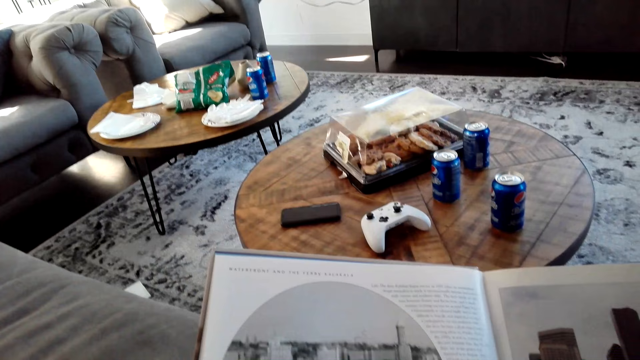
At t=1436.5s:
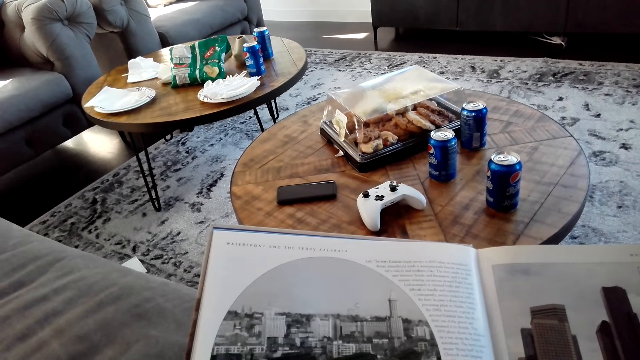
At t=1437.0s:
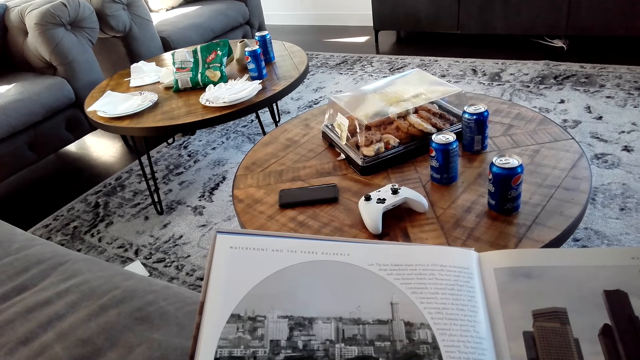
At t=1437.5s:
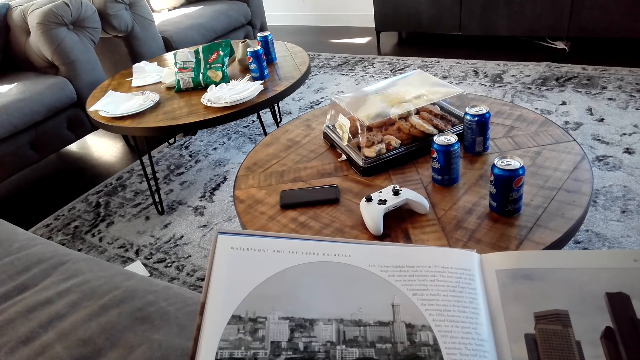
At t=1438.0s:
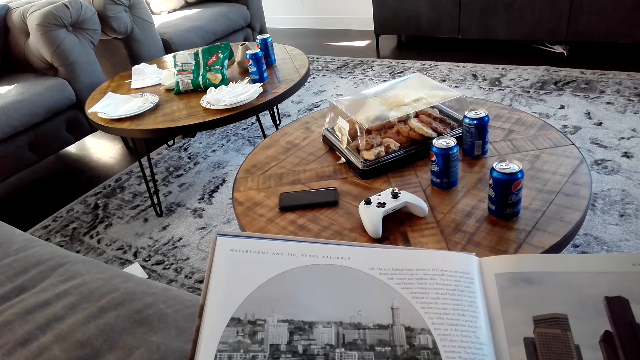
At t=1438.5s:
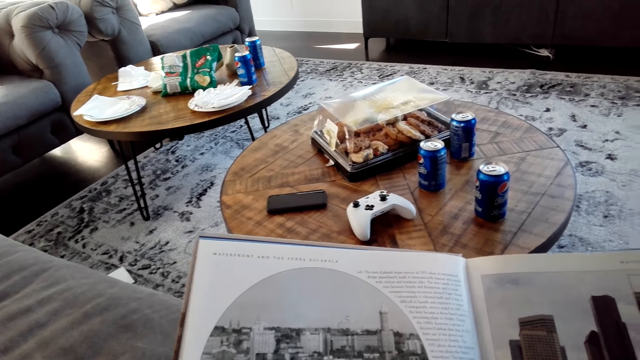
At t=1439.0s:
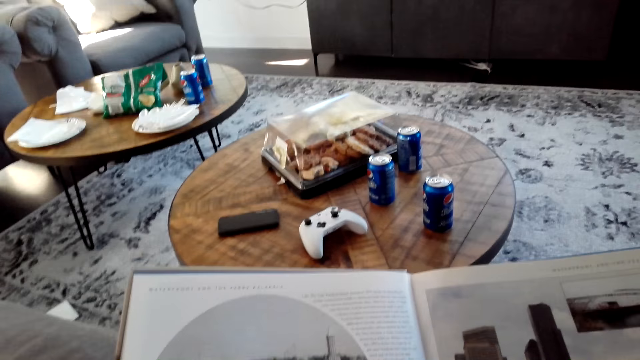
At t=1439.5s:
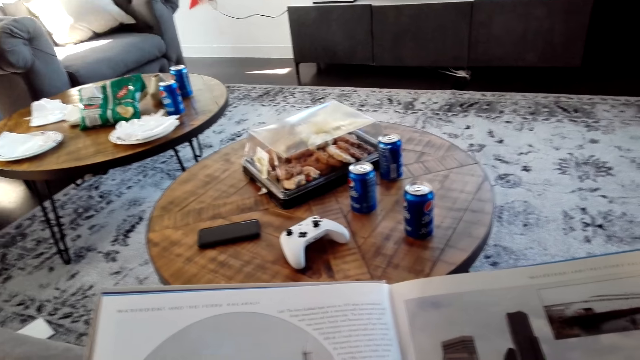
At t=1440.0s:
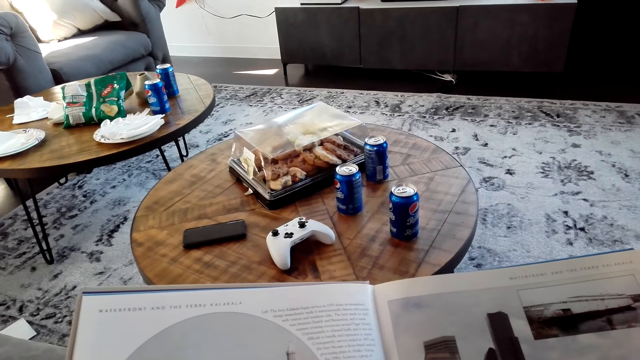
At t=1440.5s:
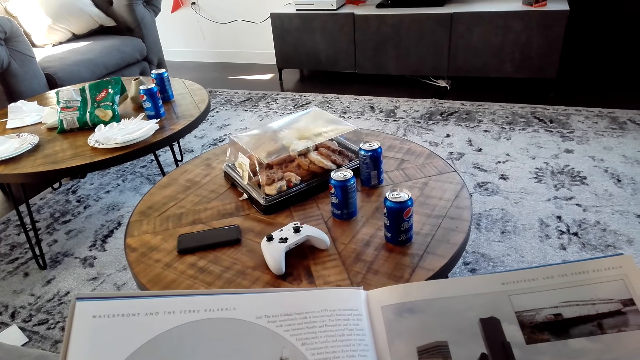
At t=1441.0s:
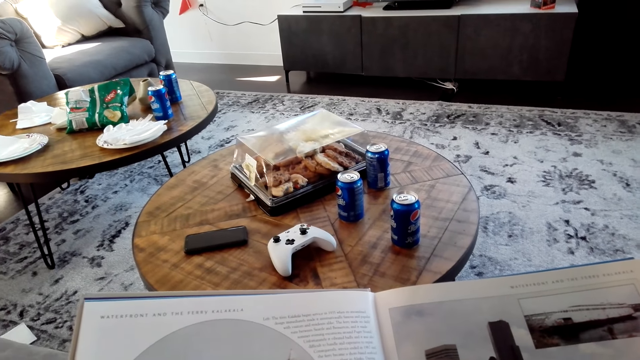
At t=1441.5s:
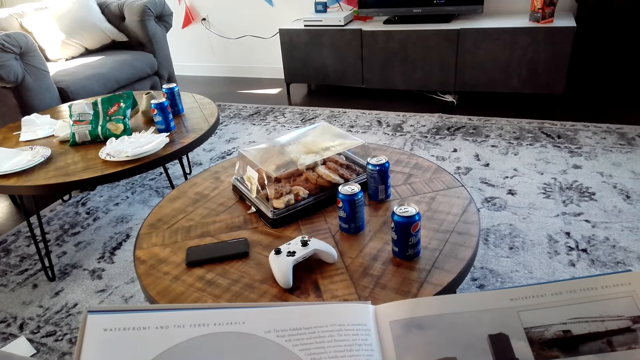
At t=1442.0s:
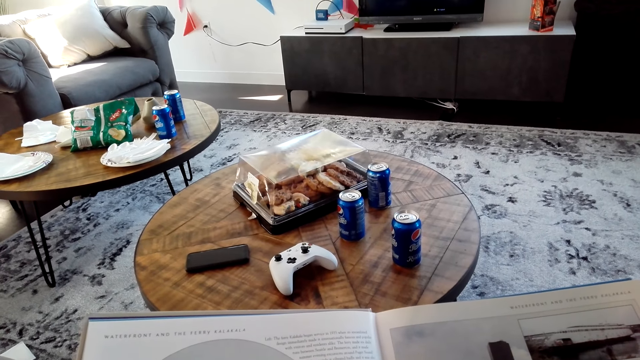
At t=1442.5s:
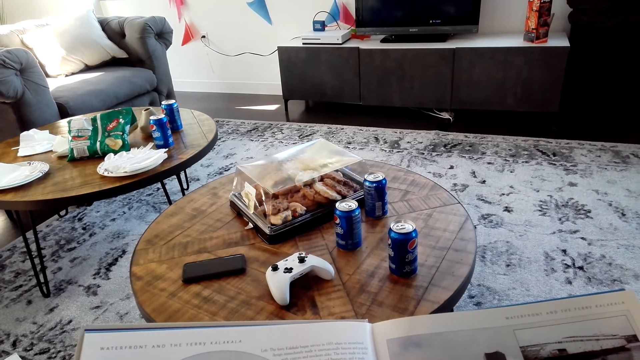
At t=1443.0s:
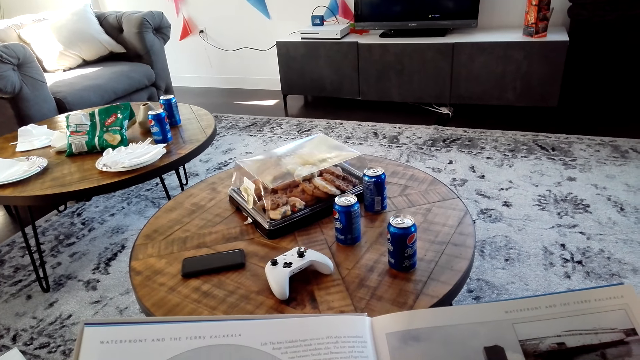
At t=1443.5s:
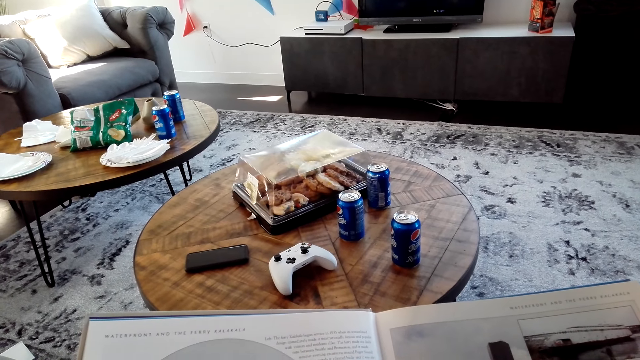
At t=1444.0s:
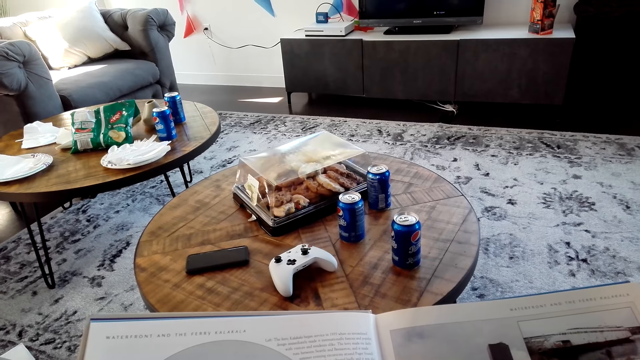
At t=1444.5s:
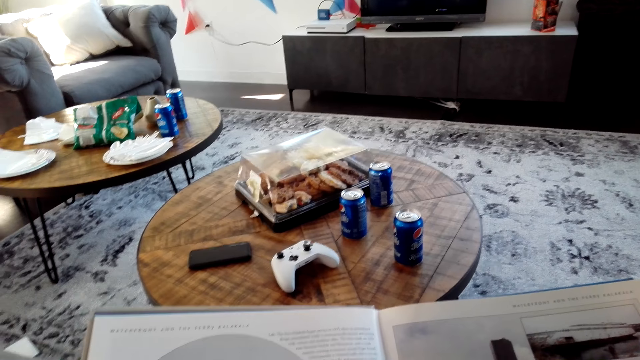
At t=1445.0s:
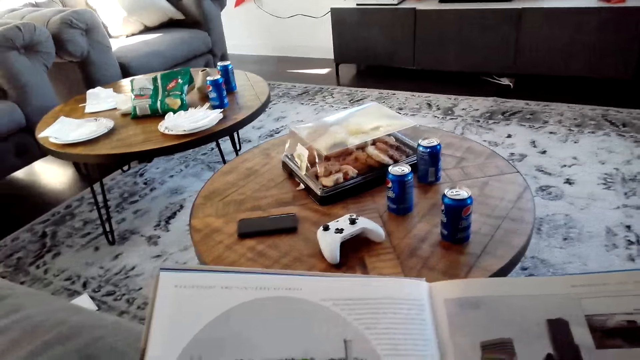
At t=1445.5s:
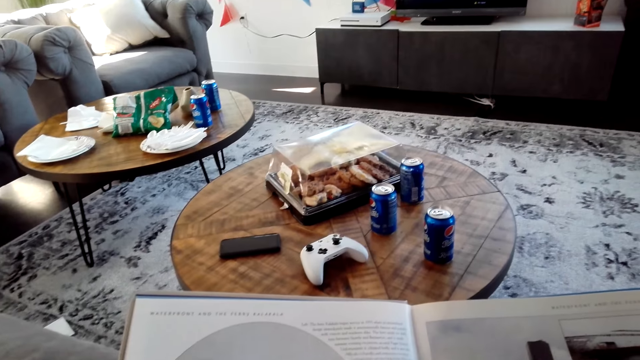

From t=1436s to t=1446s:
The camera wearer reads the magazine.

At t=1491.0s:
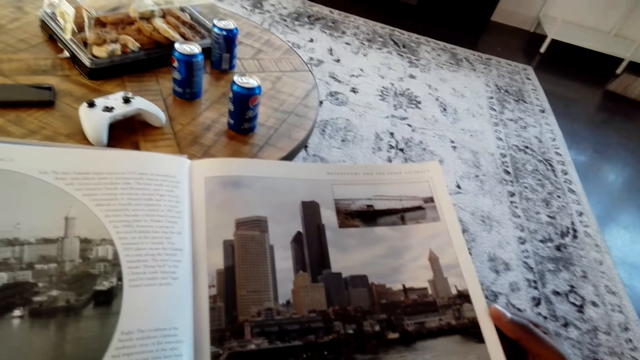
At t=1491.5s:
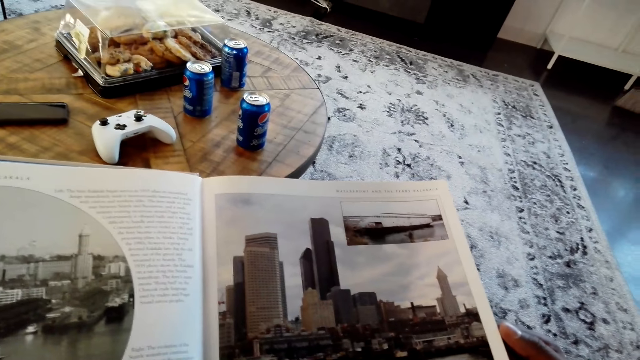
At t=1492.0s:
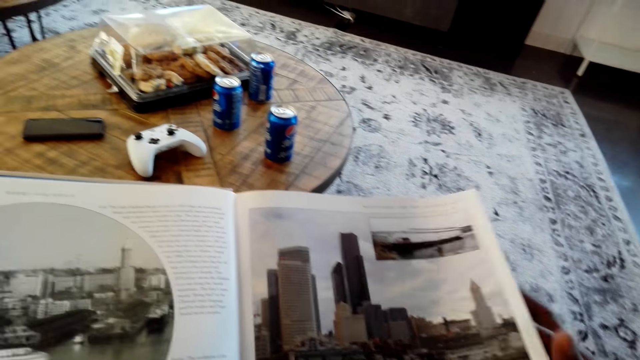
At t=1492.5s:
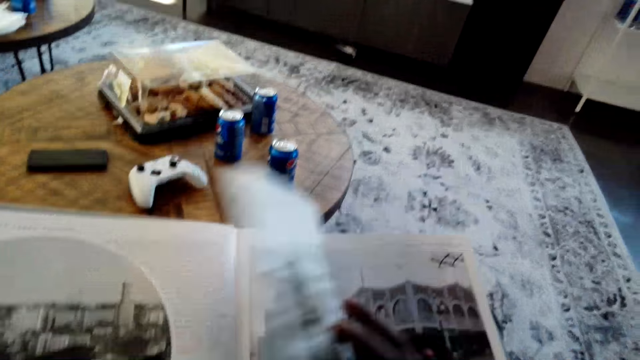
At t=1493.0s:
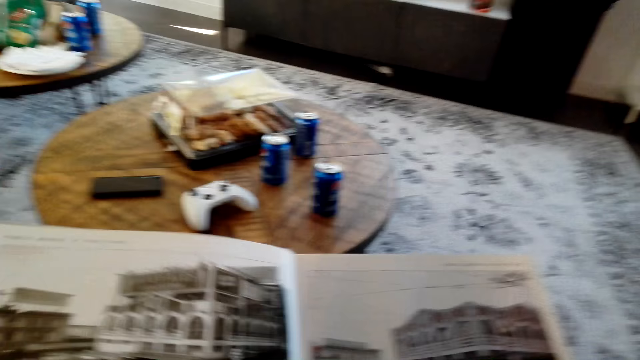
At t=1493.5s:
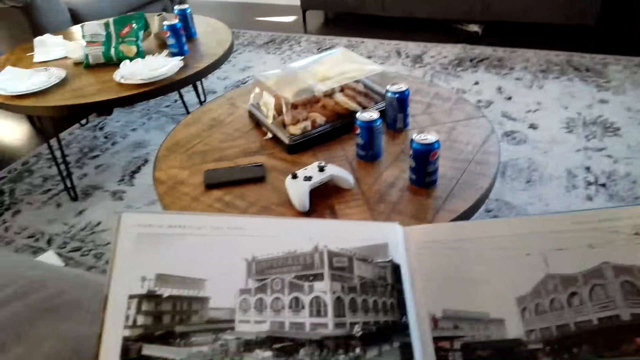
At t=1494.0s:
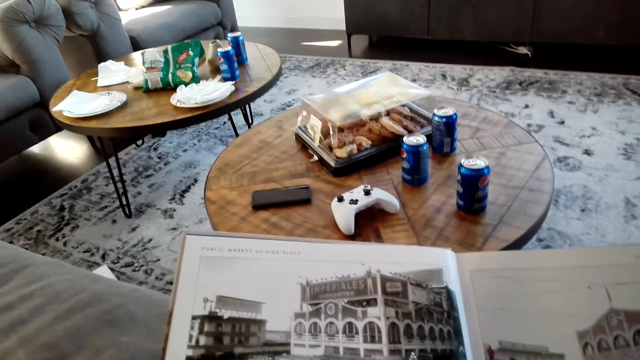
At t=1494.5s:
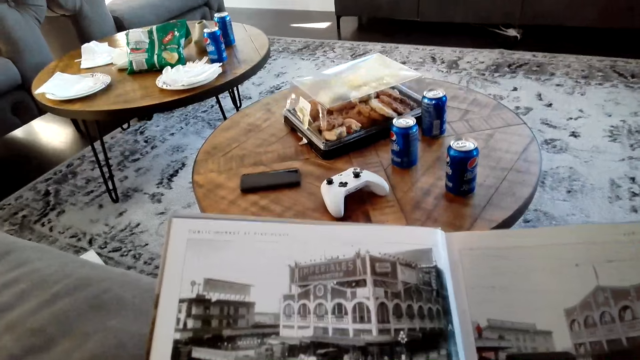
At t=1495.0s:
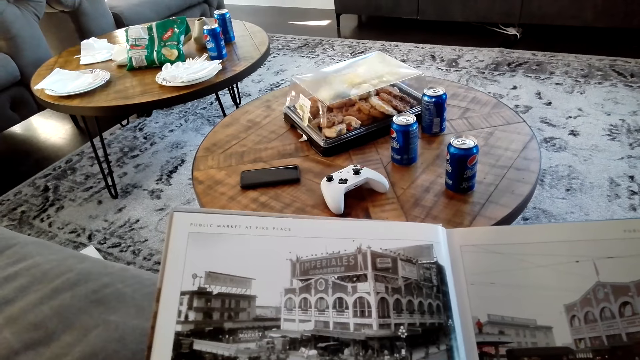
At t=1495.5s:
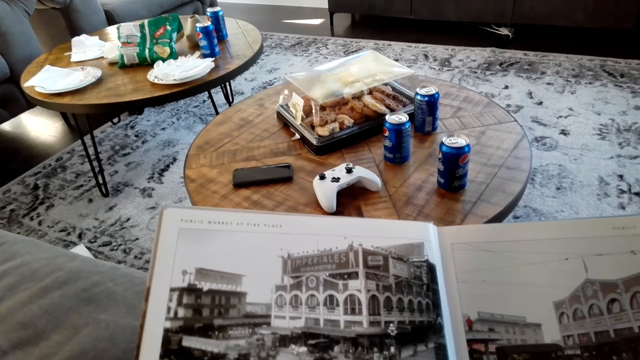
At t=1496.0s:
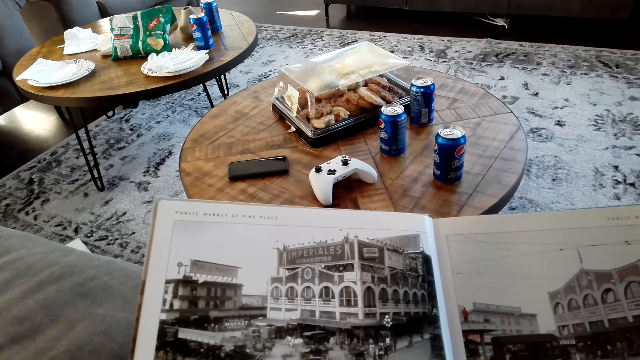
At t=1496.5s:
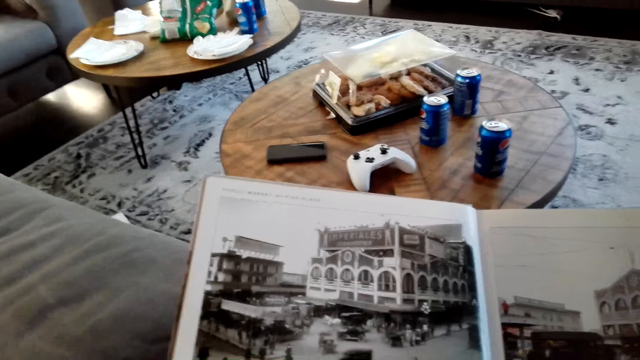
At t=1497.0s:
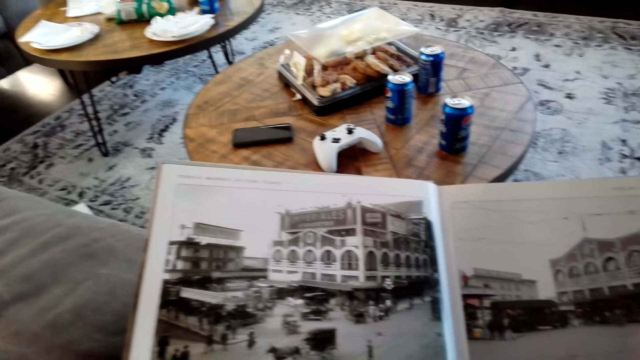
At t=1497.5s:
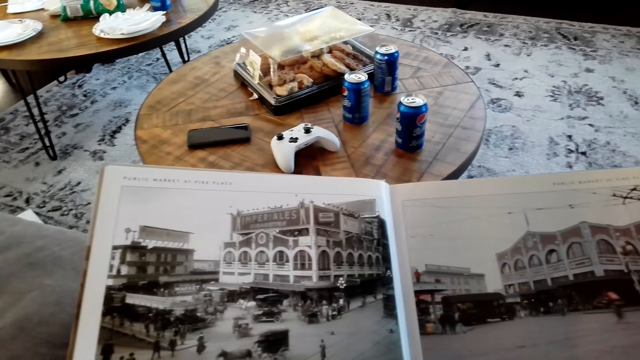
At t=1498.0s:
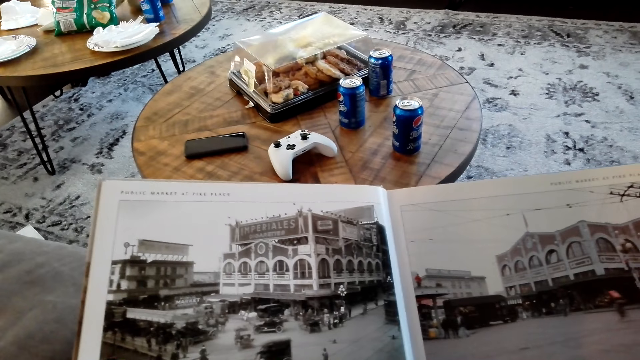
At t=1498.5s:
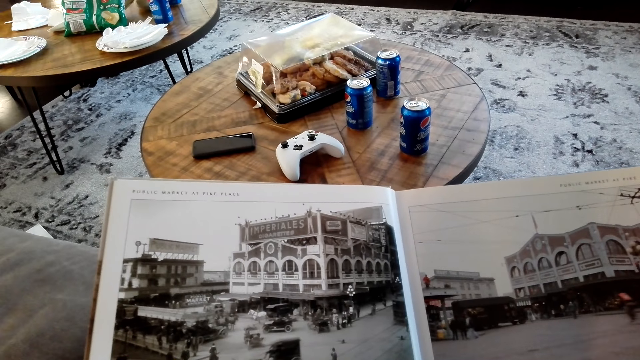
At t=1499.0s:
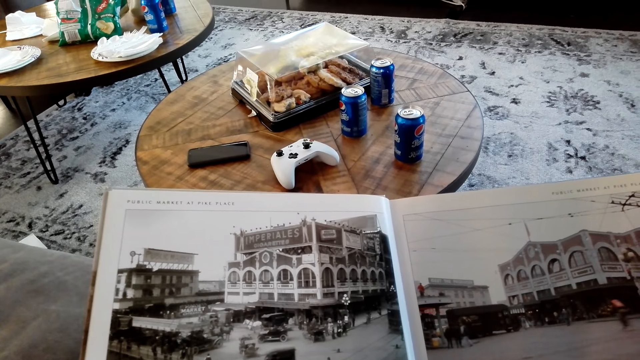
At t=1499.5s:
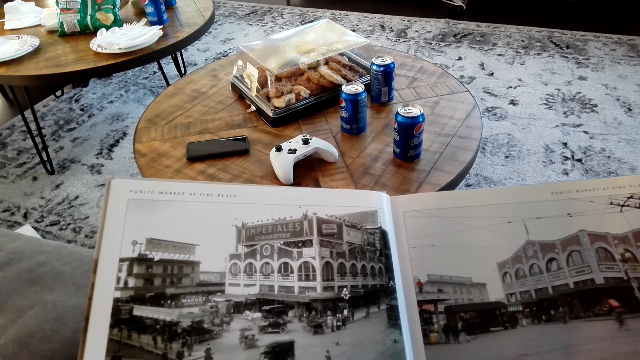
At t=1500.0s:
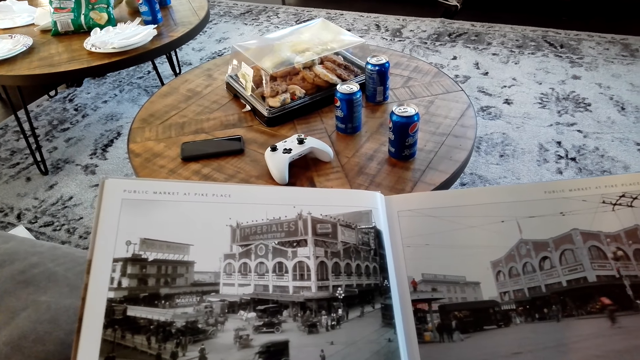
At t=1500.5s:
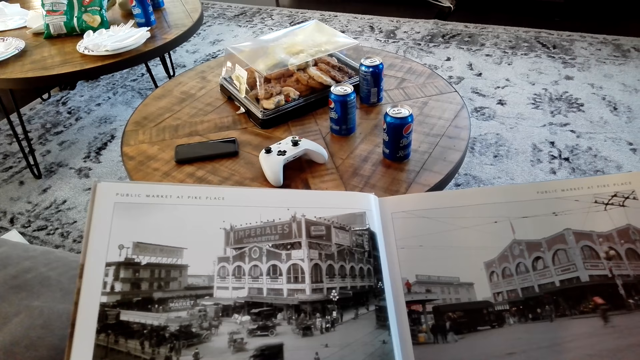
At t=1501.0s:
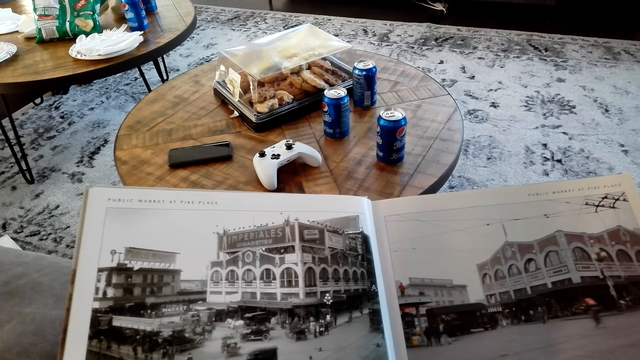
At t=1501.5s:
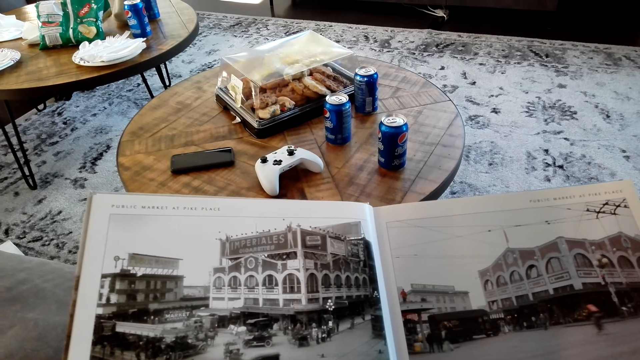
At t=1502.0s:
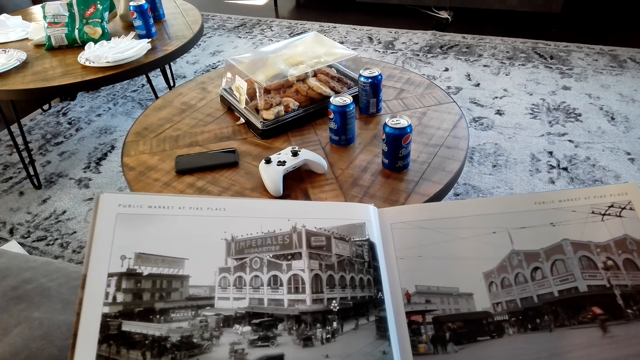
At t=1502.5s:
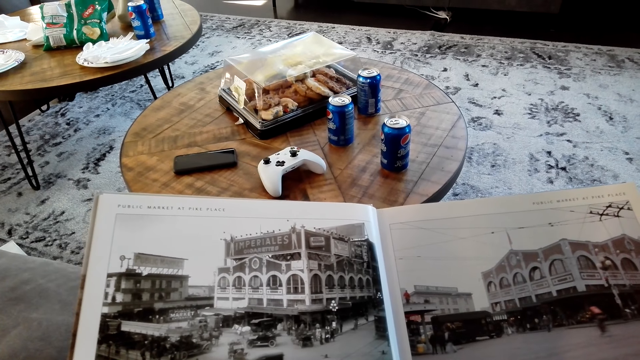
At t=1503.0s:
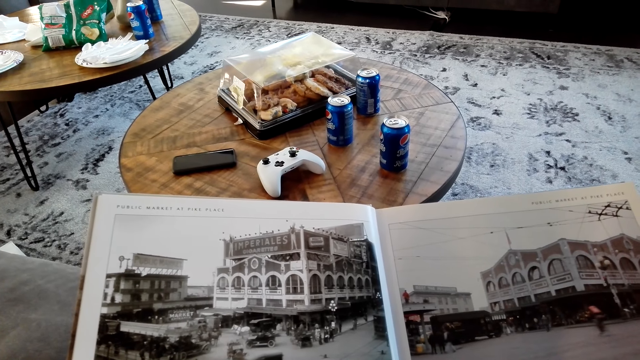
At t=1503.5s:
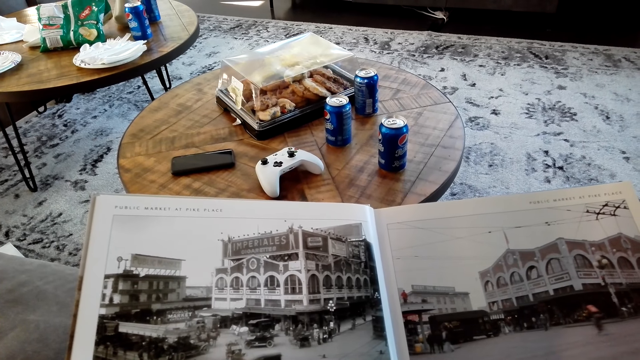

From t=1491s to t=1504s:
The camera wearer flips a magazine page. They read the magazine.
